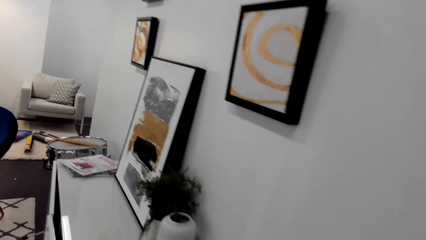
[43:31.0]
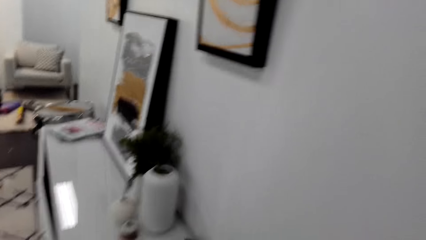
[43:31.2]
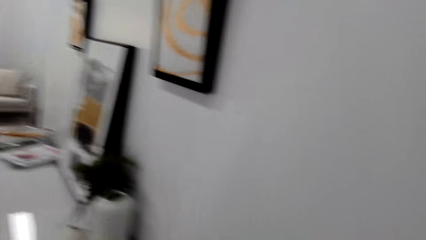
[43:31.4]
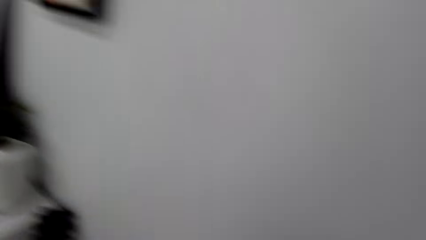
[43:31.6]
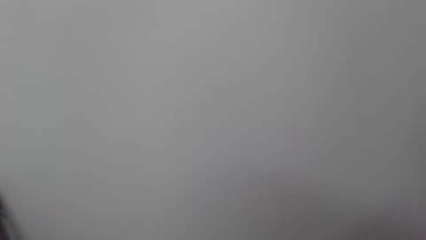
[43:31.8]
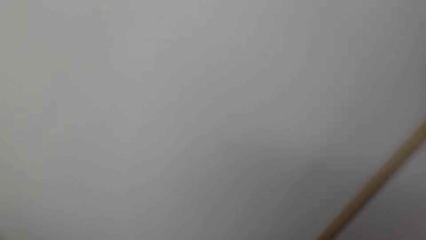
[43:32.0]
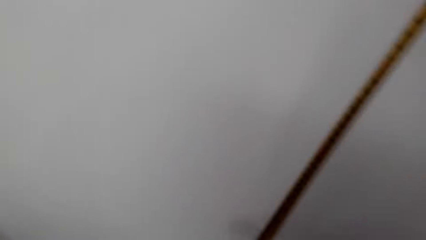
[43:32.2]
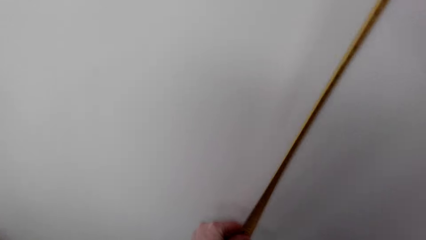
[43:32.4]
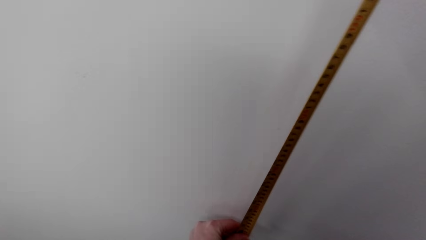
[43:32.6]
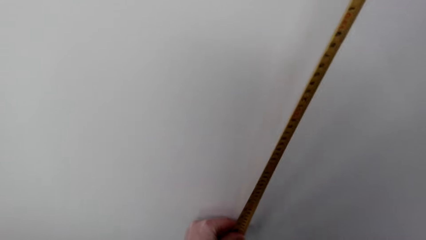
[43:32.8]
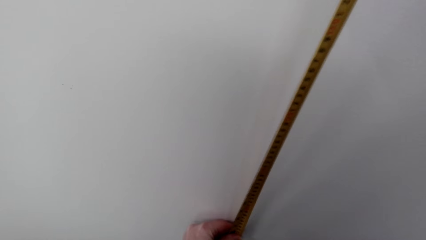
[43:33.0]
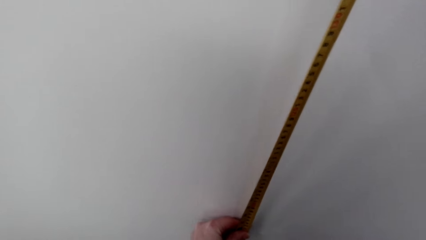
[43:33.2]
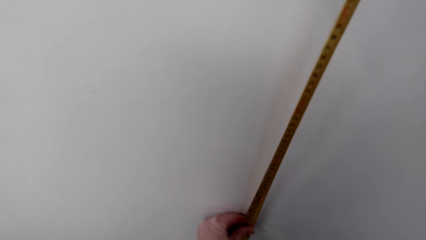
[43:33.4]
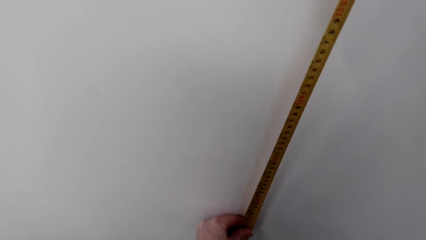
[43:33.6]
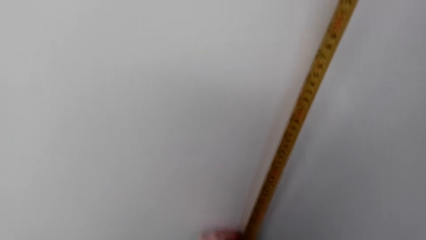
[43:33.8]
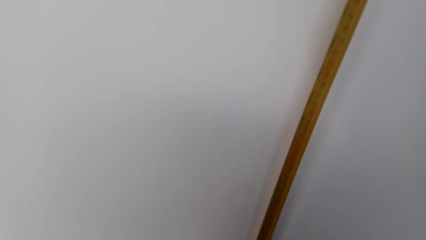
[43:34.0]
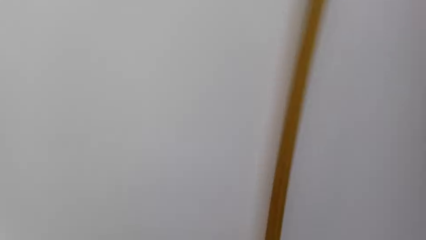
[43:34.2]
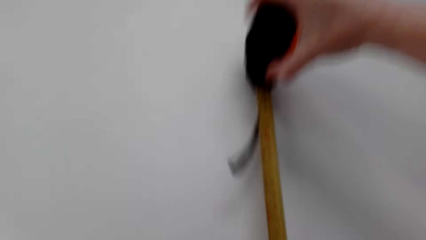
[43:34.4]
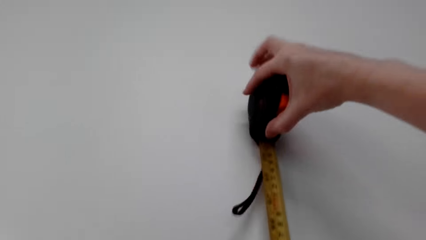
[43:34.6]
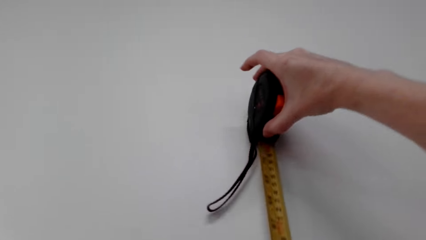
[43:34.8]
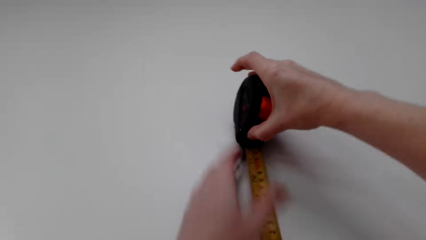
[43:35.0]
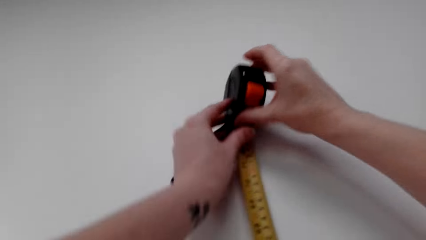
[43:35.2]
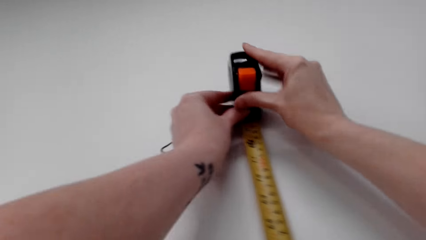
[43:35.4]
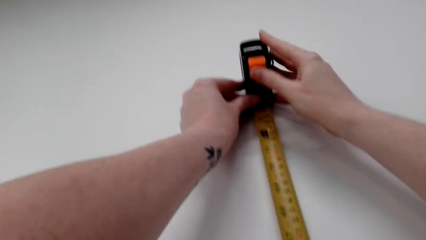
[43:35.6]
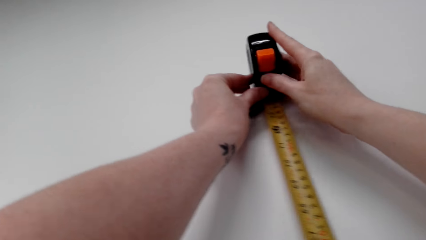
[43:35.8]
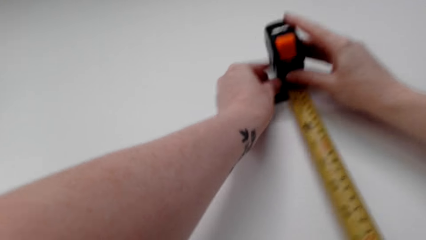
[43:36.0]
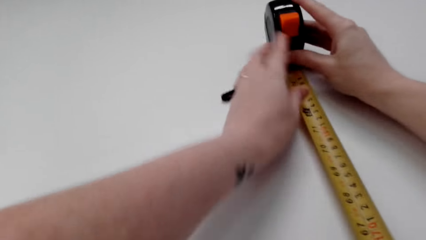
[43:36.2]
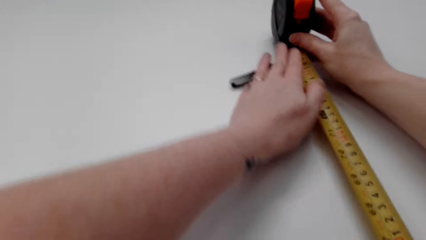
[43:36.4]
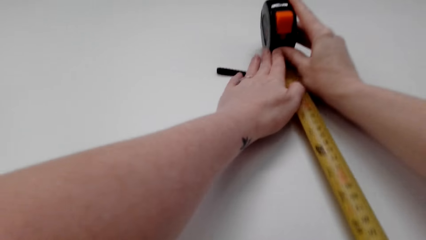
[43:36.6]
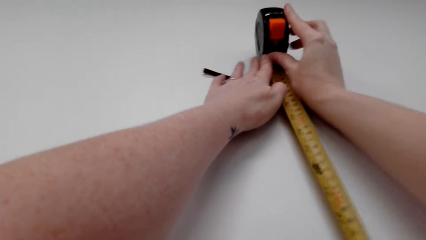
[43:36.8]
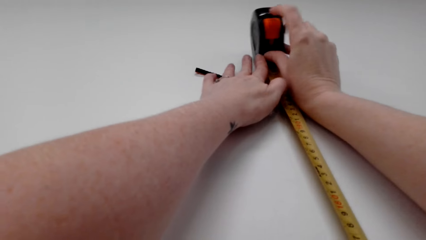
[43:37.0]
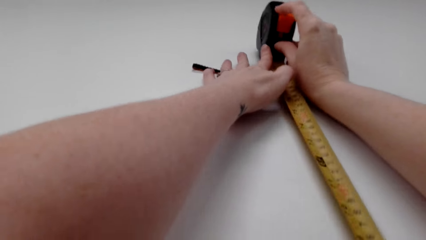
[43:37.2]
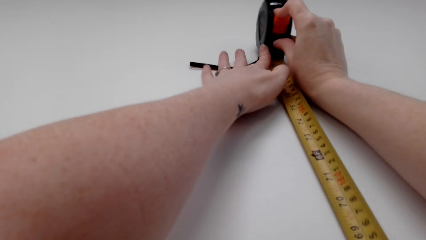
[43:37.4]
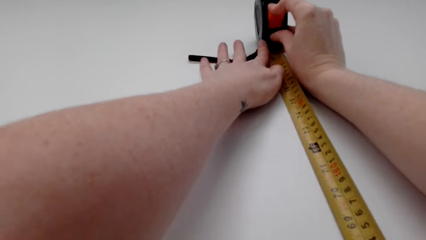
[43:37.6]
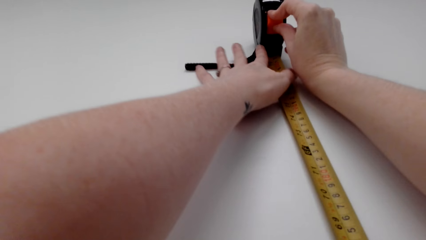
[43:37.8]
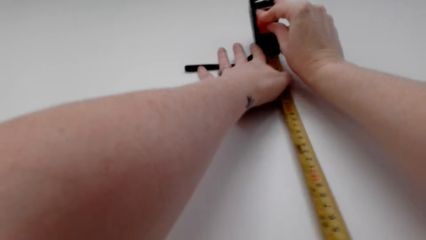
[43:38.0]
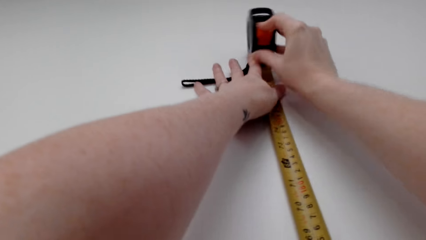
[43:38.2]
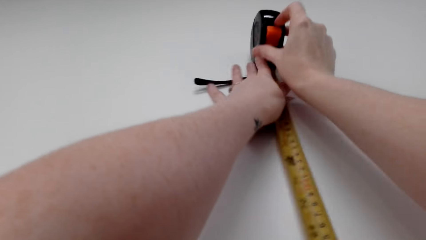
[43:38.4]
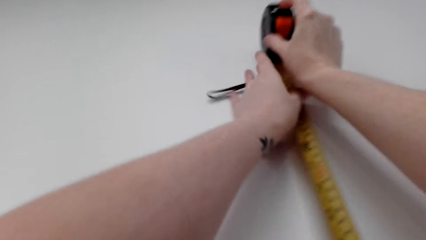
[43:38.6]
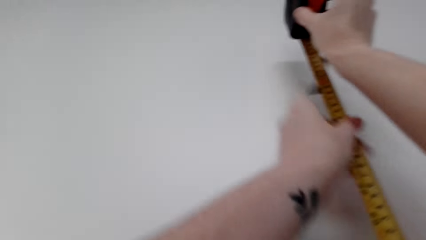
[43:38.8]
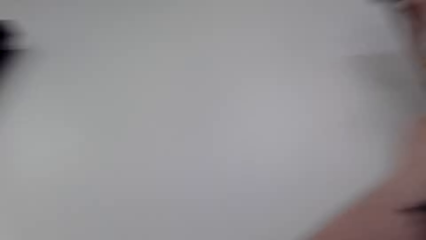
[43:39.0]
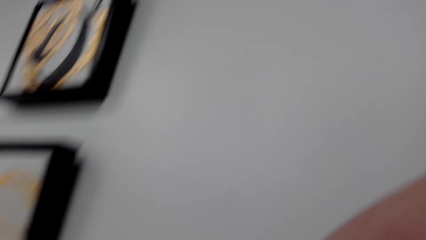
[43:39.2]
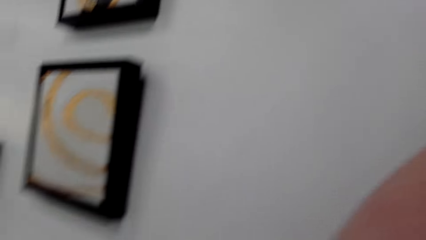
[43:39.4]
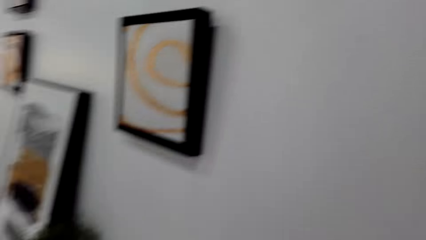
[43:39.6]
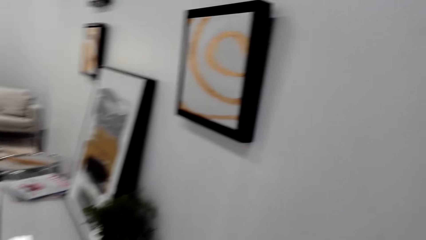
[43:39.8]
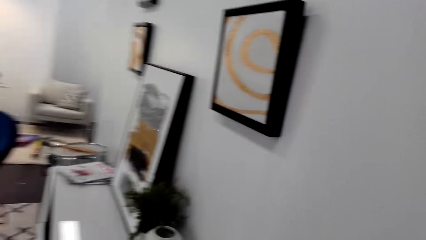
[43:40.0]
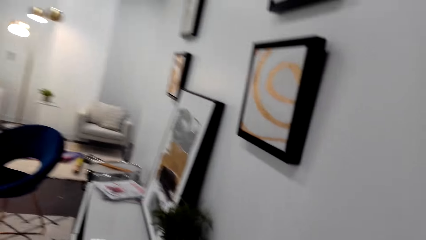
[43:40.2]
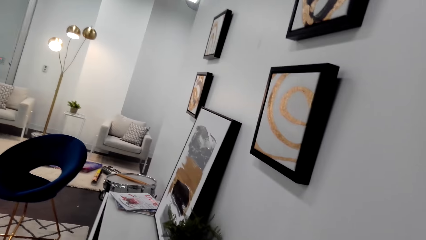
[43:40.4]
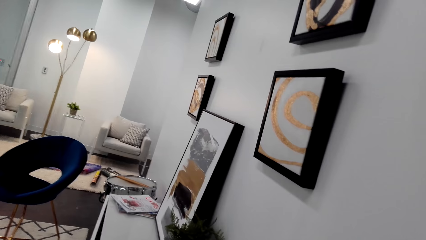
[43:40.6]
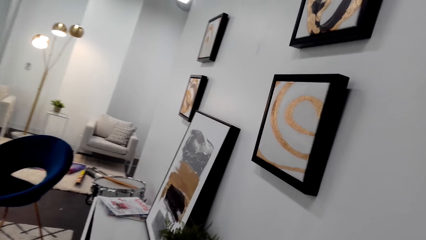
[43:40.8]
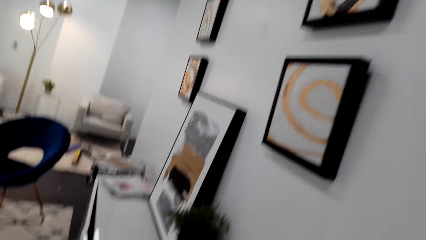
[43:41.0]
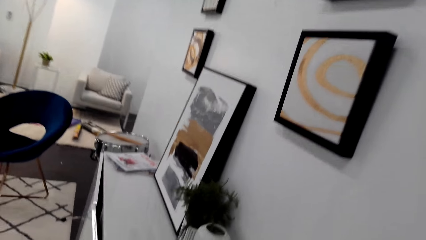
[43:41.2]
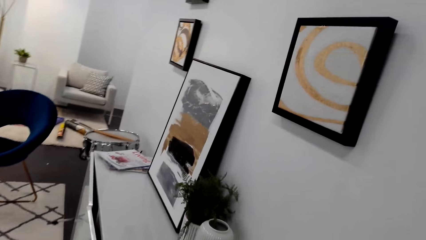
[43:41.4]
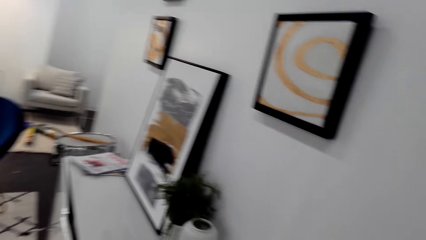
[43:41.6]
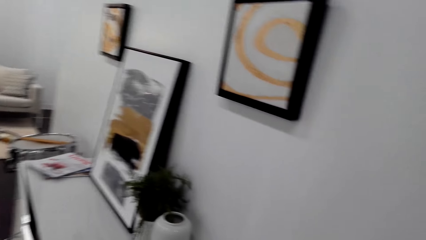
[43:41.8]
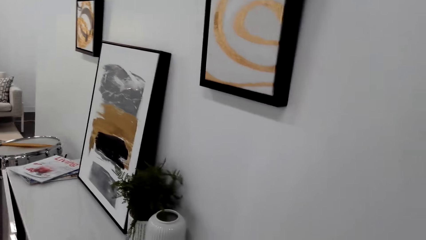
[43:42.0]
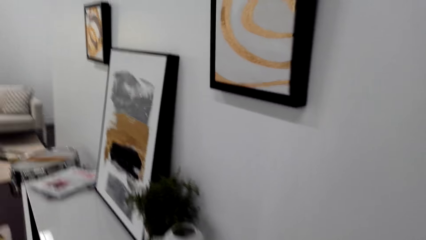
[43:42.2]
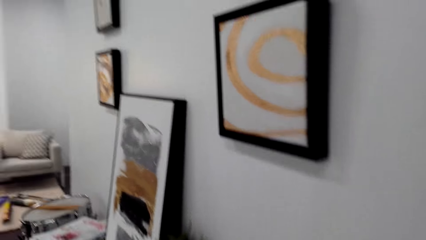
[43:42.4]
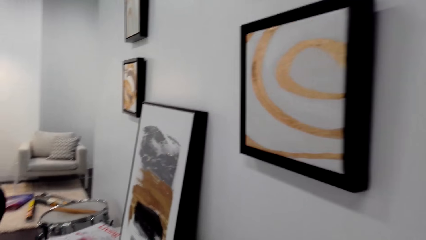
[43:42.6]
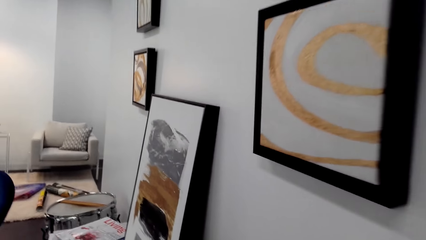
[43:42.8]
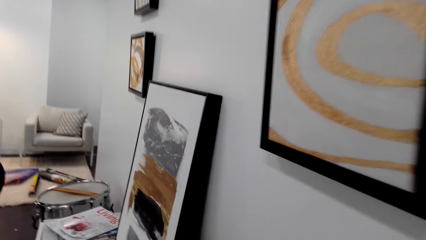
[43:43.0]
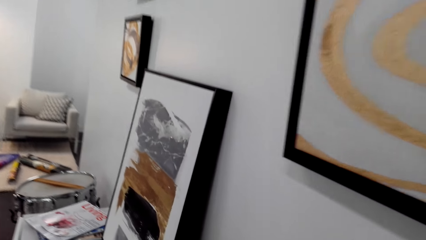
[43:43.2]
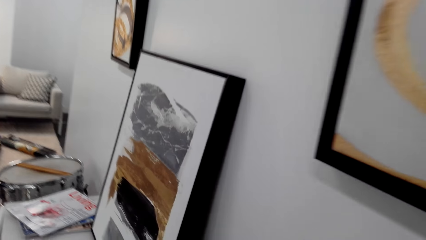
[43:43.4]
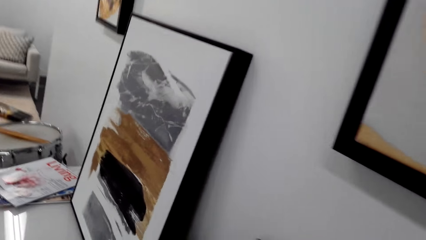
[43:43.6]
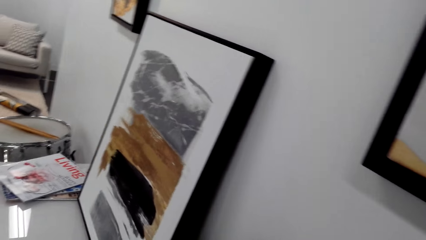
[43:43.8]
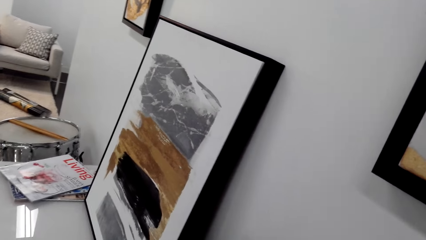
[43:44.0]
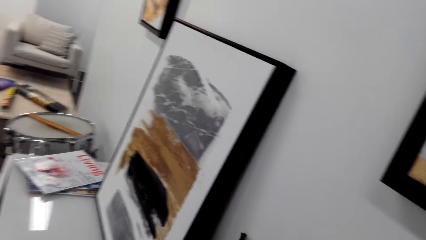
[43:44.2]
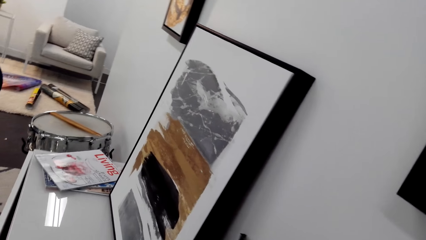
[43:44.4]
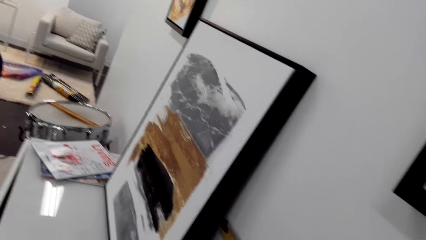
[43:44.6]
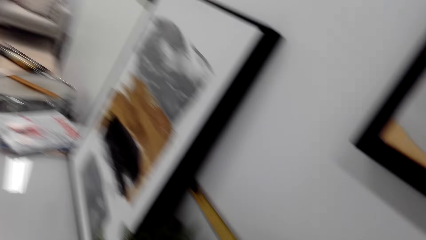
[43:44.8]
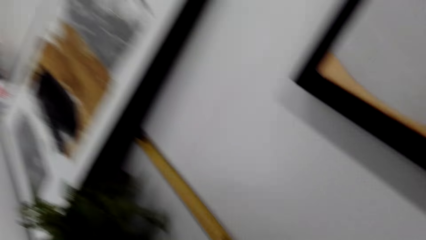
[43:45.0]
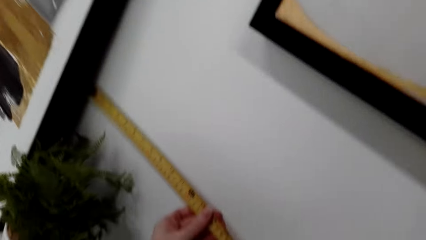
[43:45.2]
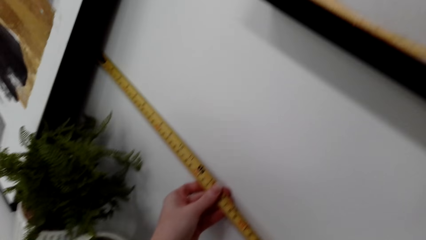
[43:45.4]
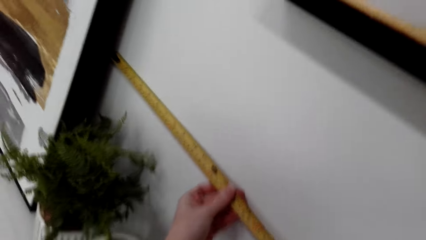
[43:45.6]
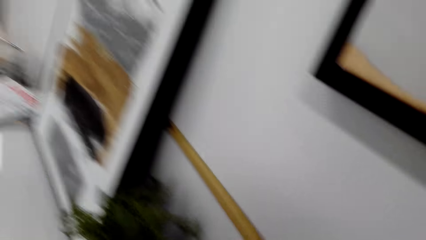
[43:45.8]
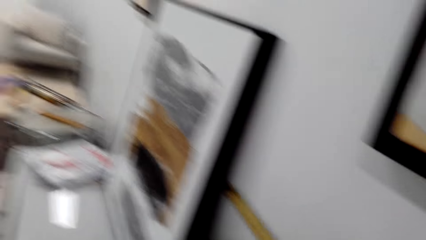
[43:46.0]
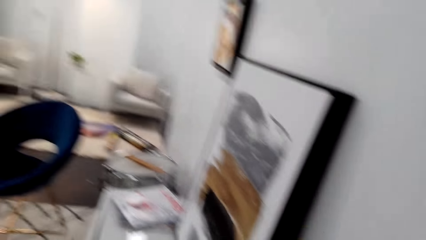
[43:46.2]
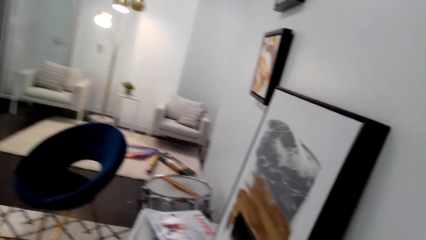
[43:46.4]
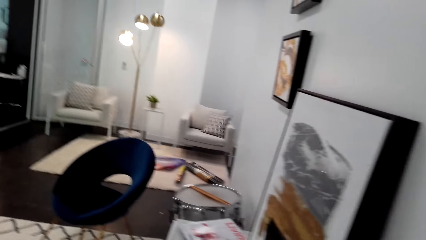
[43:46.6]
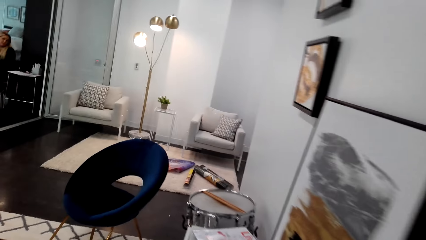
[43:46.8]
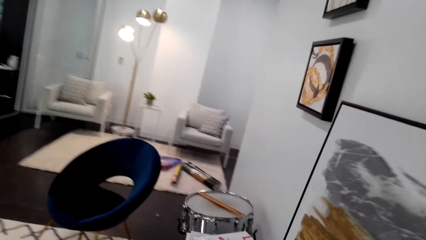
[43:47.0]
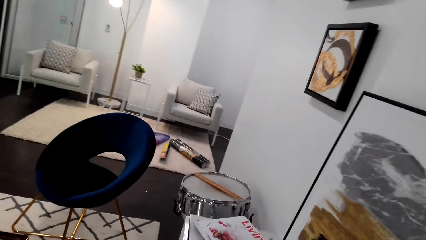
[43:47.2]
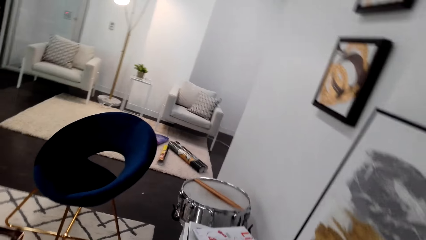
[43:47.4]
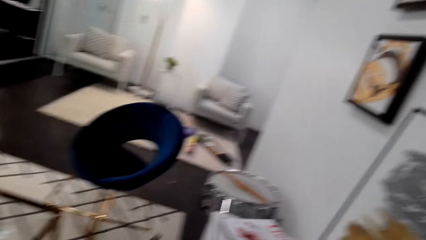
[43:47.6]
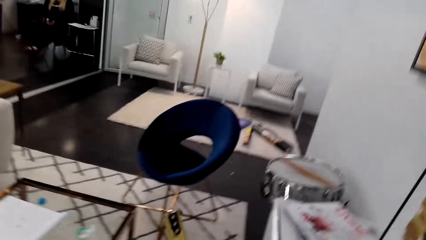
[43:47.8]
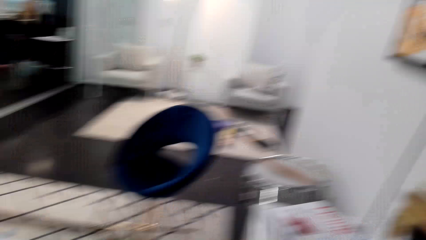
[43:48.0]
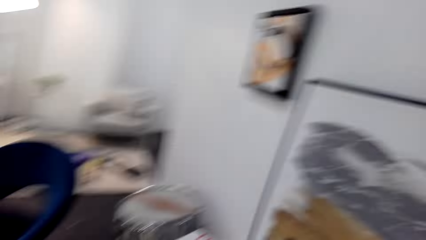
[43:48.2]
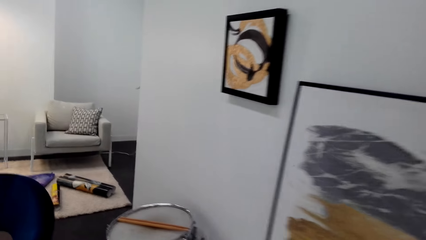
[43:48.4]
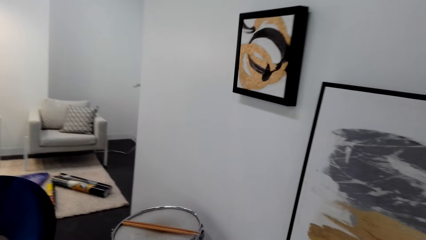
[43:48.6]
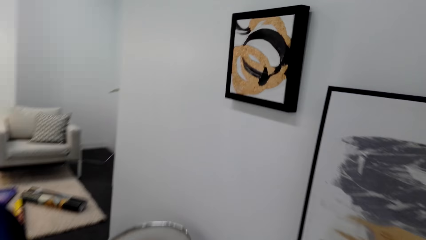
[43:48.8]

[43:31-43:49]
The camera wearer measures the wall with the tape measure. They move around the room. They measure the wall with the tape measure. They move around the room.
